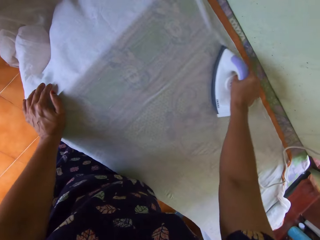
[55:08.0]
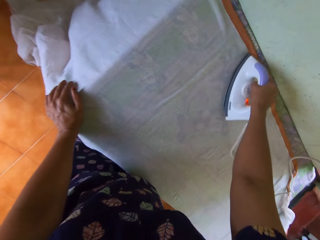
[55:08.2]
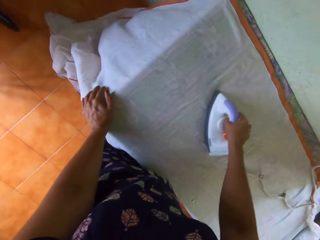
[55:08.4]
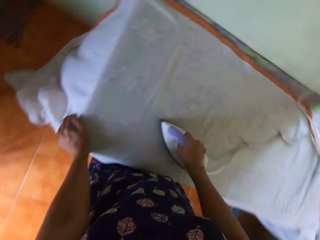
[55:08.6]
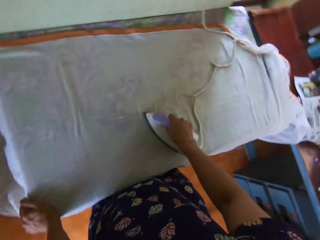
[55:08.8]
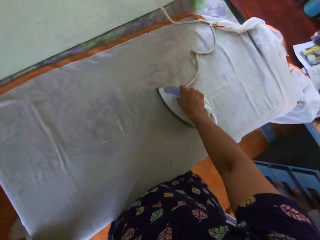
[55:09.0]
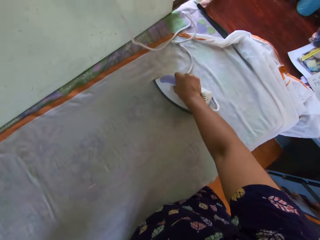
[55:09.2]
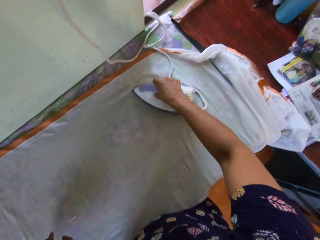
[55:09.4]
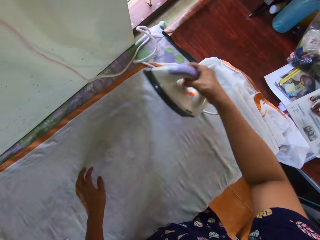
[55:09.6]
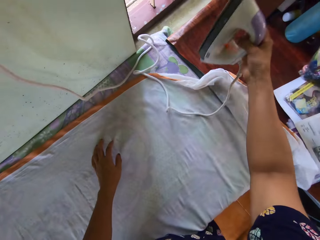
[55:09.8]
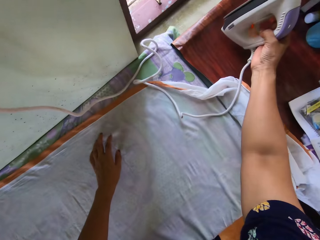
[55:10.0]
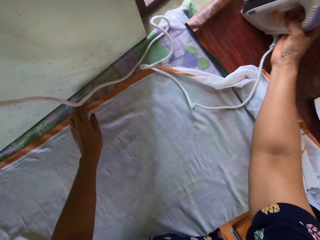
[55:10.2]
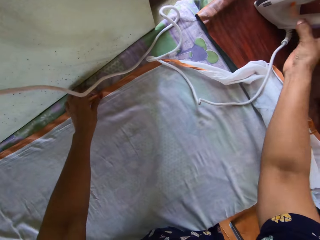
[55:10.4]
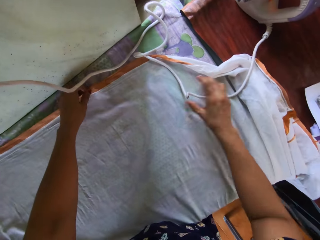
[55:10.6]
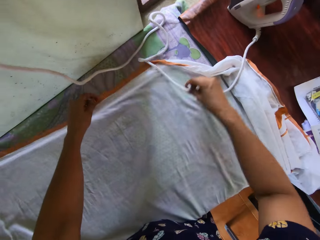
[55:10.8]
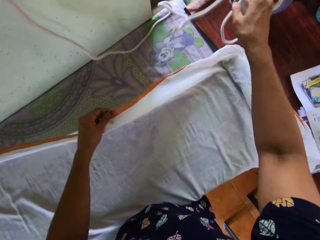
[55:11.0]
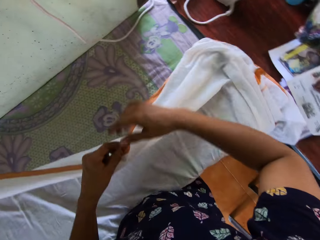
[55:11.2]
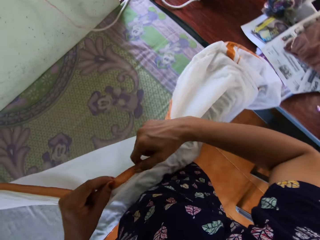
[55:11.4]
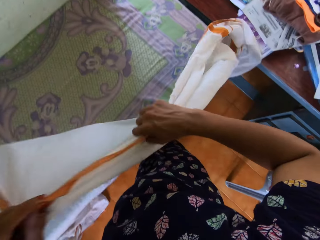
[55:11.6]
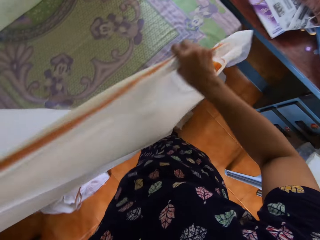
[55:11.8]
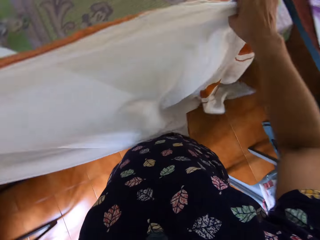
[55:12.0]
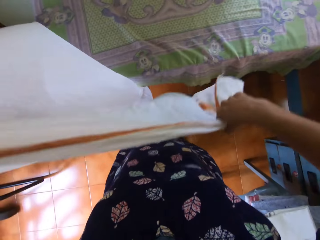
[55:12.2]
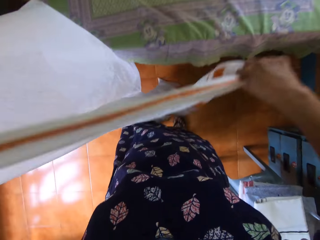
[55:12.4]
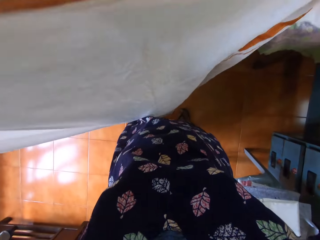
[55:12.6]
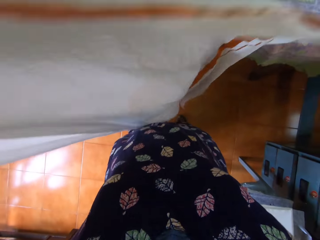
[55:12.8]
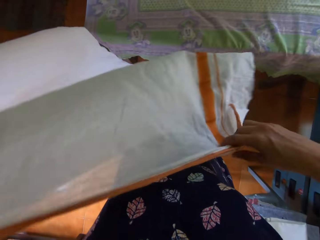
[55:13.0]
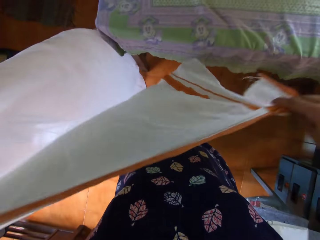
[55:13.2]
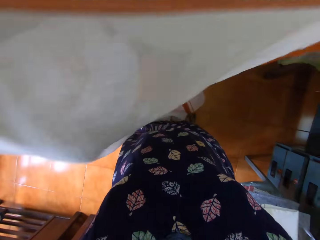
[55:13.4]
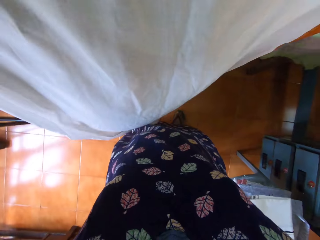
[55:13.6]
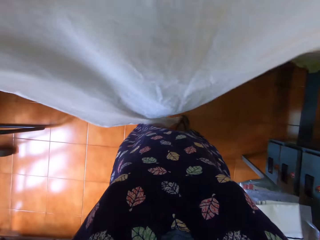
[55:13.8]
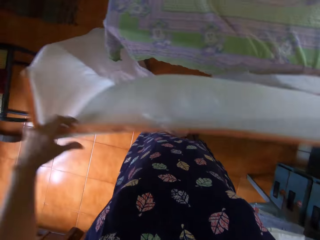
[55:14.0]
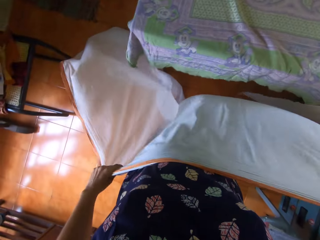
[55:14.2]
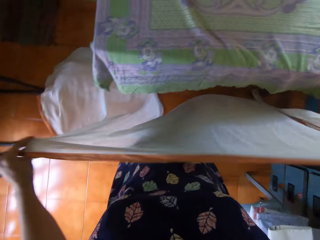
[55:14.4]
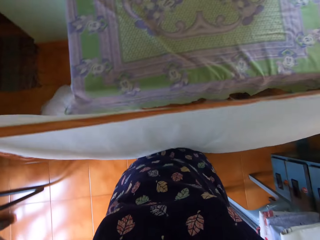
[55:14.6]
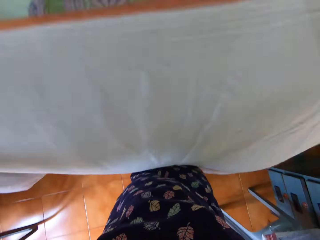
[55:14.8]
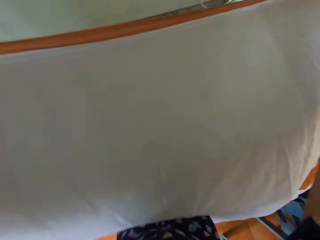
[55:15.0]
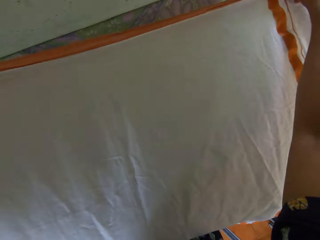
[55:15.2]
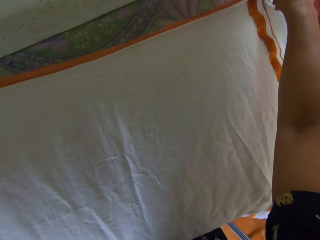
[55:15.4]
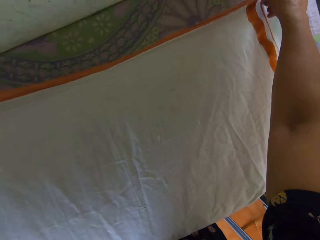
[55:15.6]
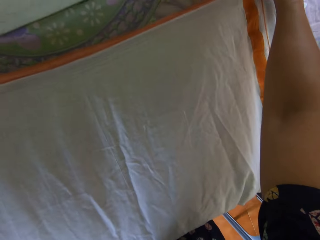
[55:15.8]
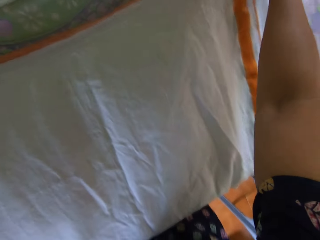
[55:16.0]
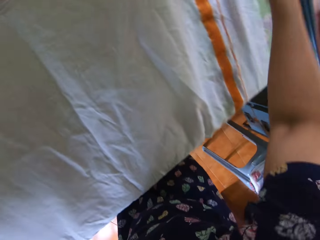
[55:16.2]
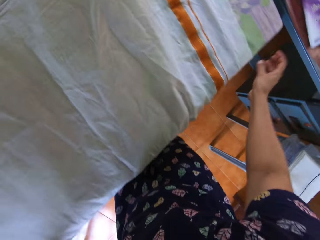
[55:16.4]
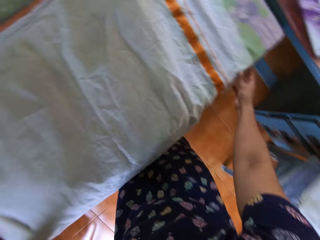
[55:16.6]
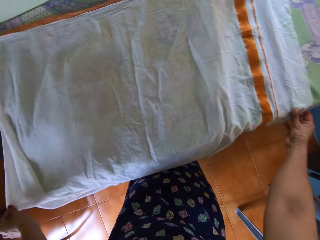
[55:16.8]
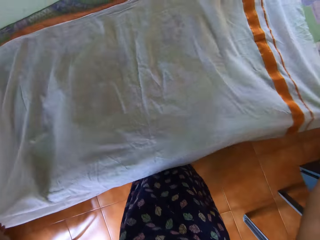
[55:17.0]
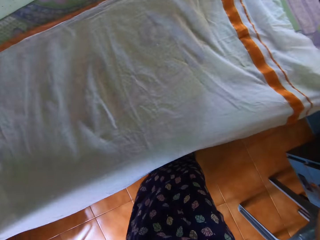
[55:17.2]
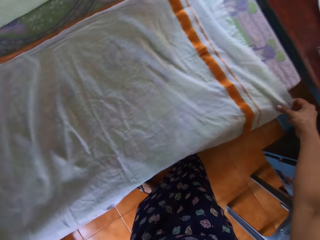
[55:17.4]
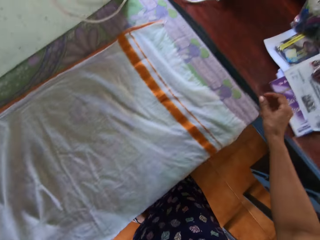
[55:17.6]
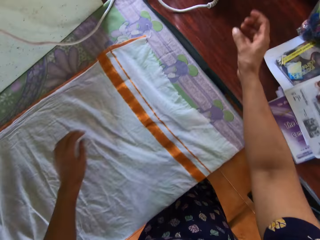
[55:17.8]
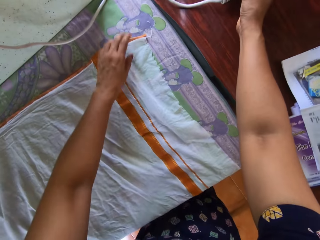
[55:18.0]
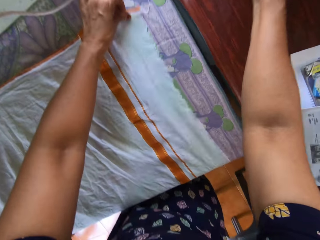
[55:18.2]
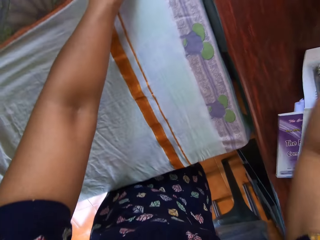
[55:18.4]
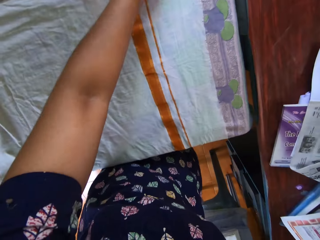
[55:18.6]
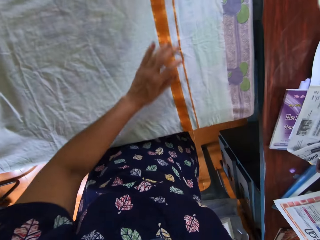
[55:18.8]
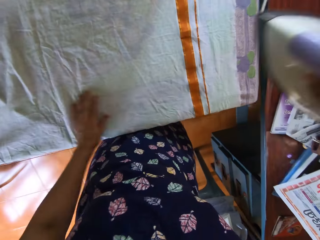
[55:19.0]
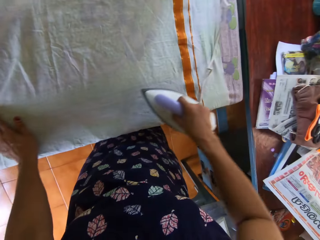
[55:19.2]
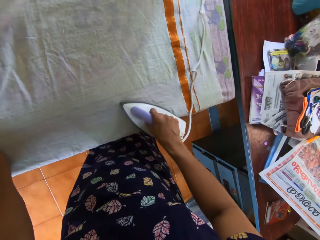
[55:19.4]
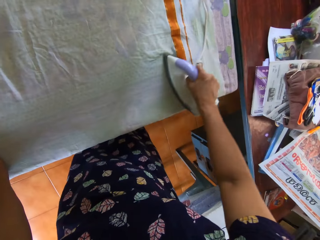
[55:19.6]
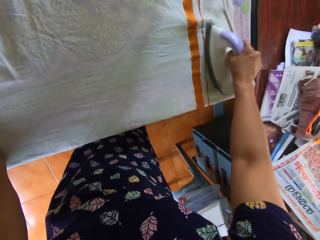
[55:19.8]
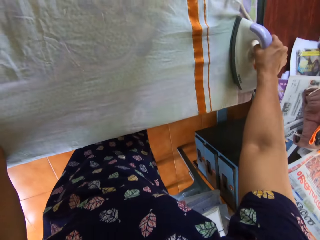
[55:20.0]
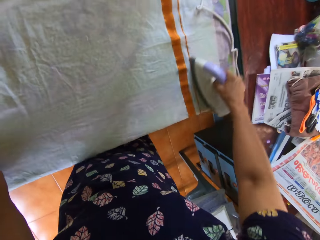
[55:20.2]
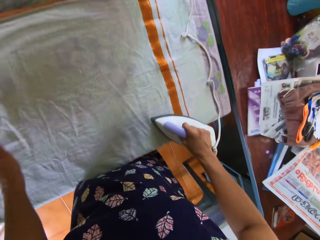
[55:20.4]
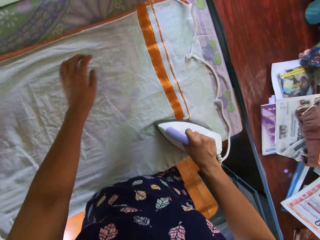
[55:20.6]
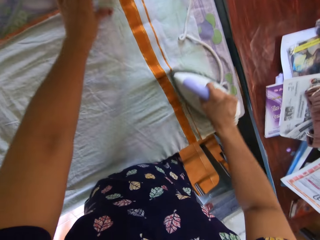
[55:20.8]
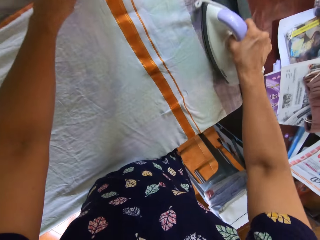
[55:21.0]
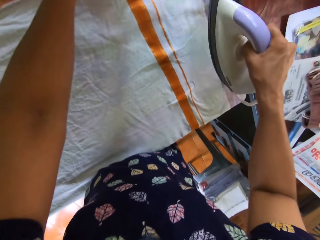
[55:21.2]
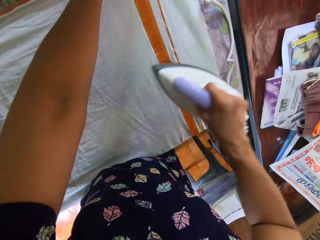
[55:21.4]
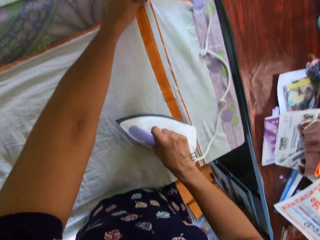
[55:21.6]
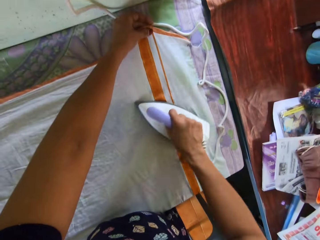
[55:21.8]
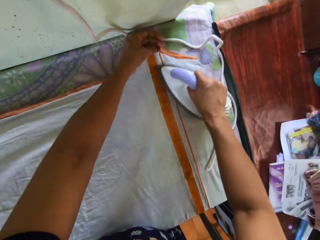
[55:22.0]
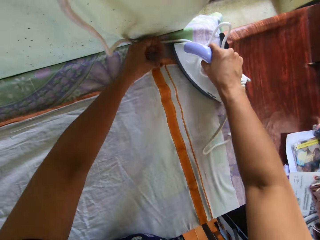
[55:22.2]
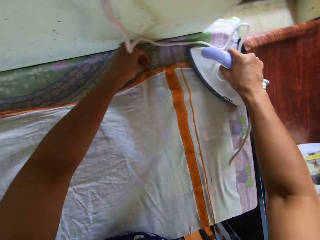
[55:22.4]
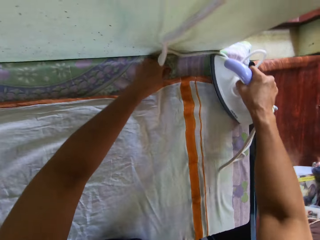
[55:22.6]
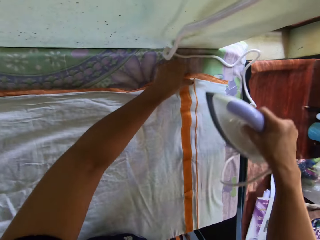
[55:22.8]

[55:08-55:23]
The camera wearer drops the pressing iron on the desk. She moves the iron cable. She picks the bedsheet from the pressing table with both hands. She straightens the cloth and lays the cloth on the table. She straightens the bedsheet on the pressing table with both hands. She picks the pressing iron up from the desk with her right hand. She presses the bedsheet on the pressing table with the pressing iron in her right hand.

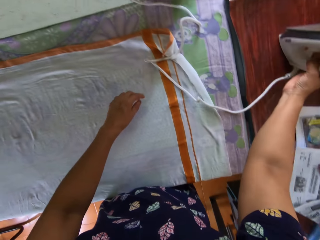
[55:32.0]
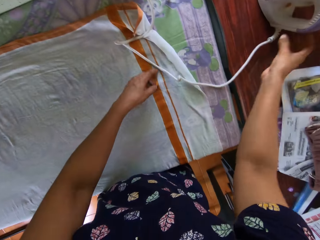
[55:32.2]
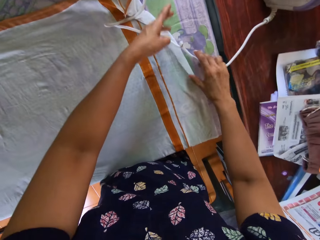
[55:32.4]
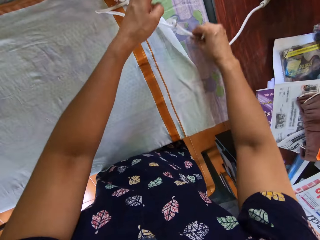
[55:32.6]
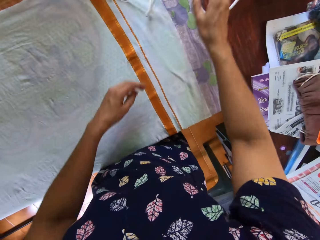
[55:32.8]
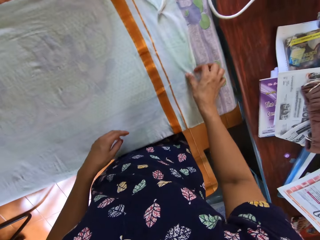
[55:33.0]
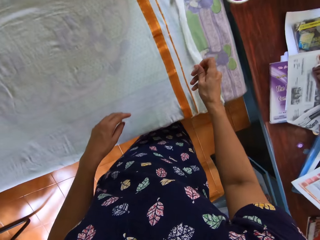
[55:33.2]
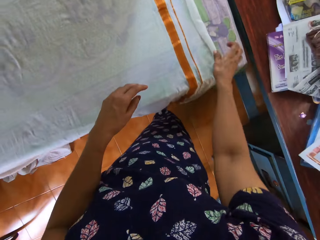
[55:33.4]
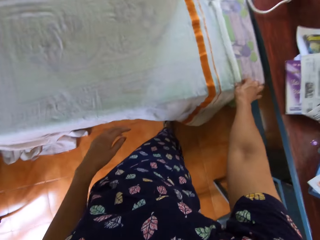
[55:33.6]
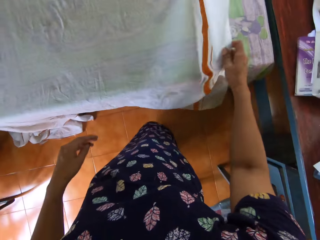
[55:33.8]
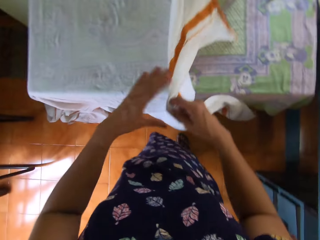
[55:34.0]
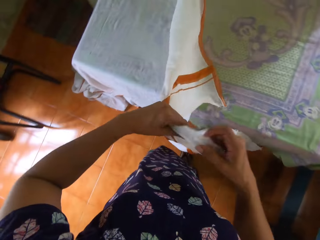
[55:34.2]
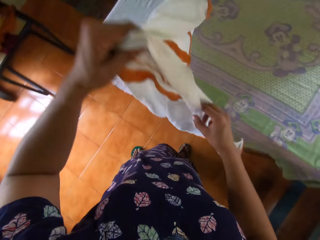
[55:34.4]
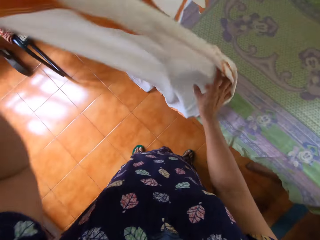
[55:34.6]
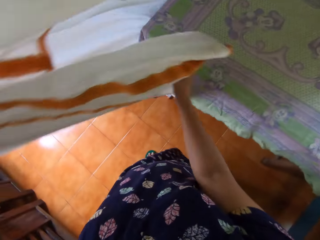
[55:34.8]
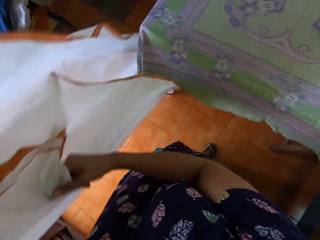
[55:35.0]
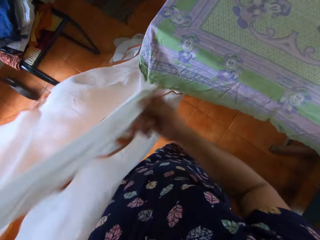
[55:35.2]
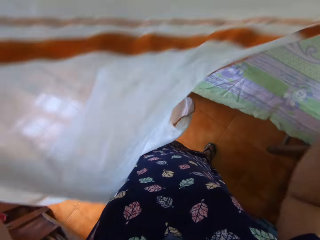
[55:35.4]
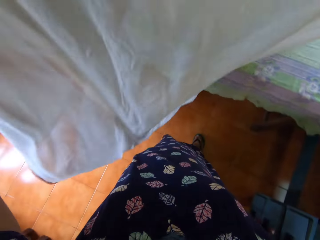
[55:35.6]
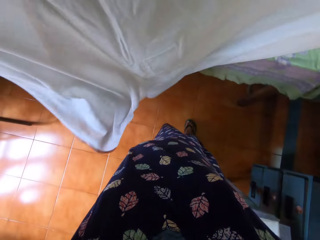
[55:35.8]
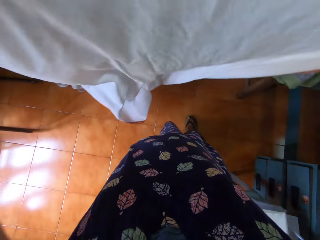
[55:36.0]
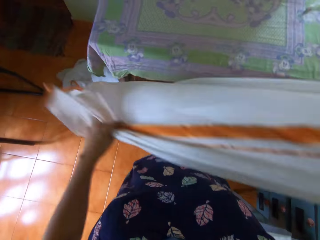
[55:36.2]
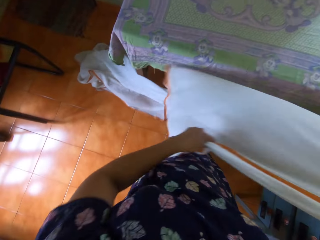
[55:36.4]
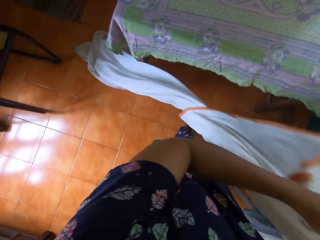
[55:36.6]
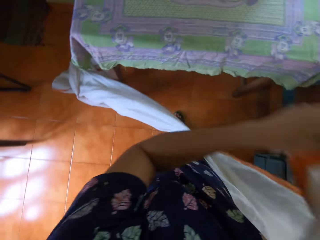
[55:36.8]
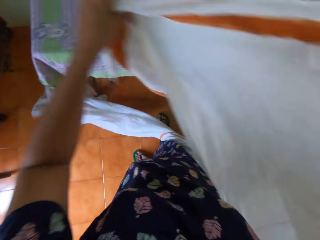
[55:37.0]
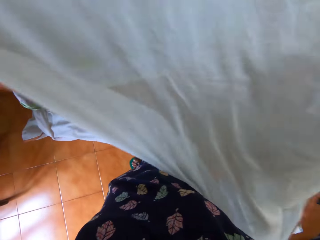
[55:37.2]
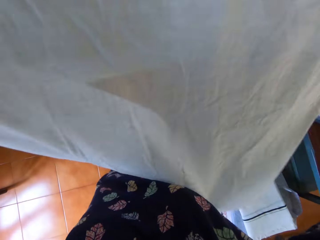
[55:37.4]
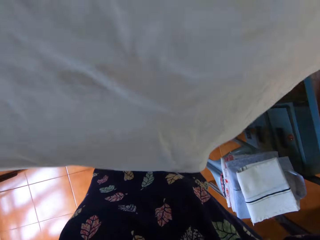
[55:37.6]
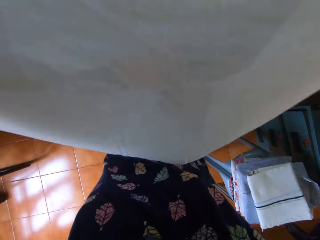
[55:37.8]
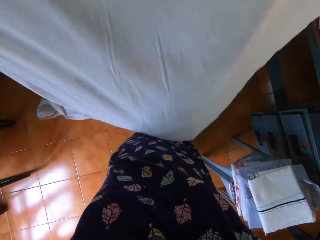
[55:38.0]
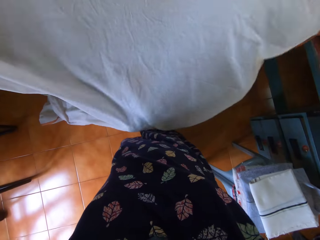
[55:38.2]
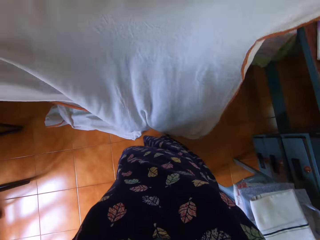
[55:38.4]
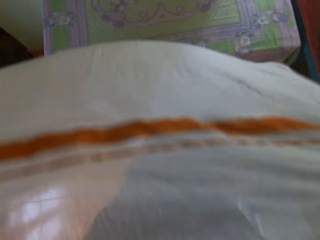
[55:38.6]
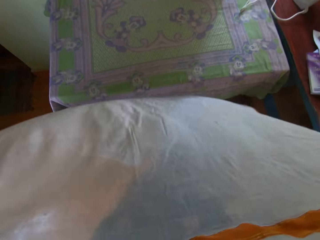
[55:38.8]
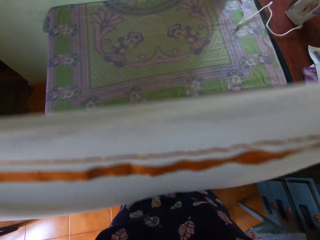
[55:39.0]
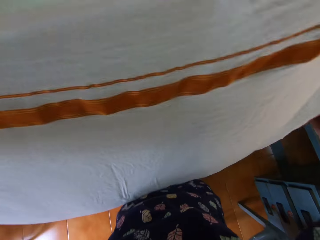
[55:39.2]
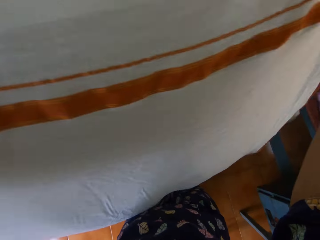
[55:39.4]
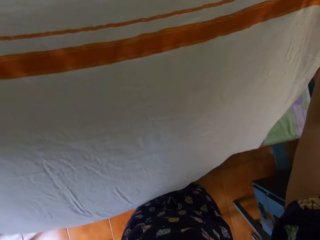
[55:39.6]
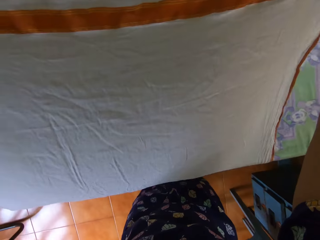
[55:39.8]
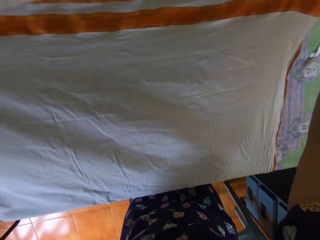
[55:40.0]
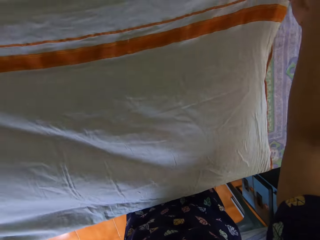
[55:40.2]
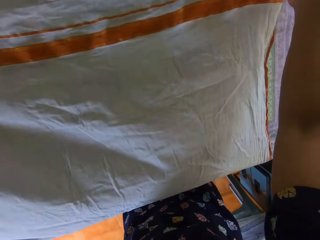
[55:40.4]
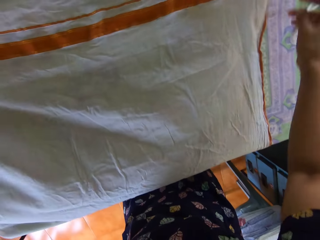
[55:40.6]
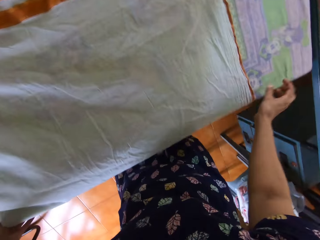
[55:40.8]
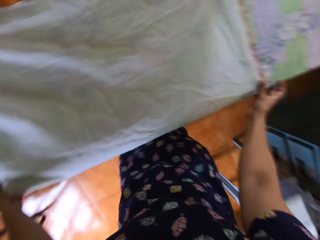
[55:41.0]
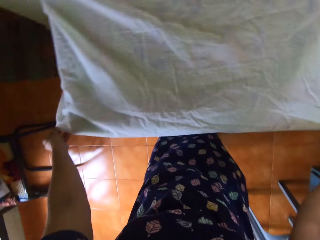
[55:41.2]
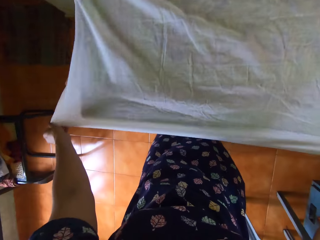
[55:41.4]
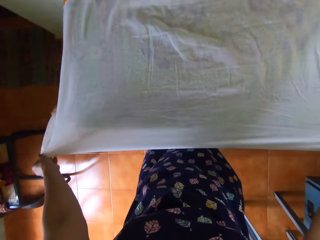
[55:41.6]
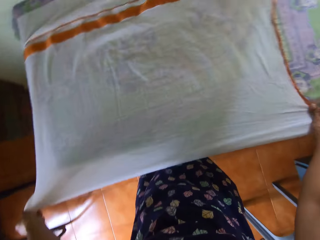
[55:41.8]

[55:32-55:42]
The camera wearer drops the pressing iron on the desk. They move the iron cable. They pick the bedsheet from the pressing table with both hands. They straighten the cloth. They lay the piece of cloth on the table. They straighten the bedsheet on the pressing table with both hands.
